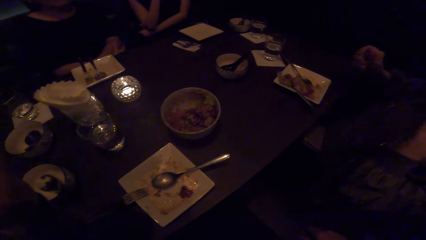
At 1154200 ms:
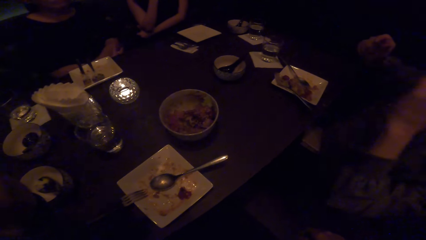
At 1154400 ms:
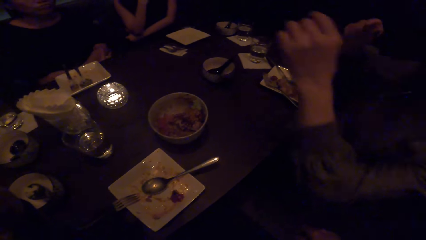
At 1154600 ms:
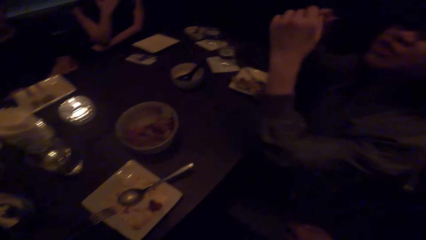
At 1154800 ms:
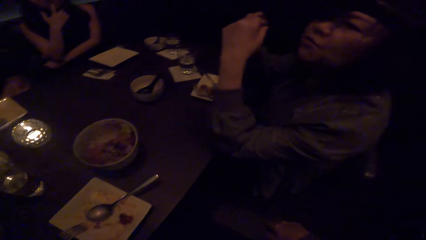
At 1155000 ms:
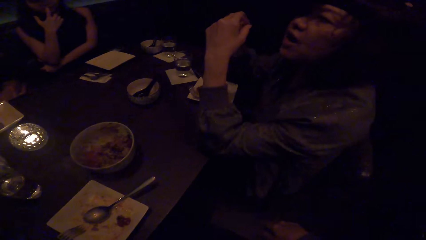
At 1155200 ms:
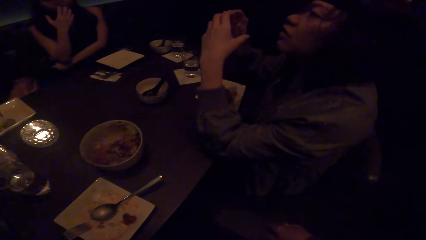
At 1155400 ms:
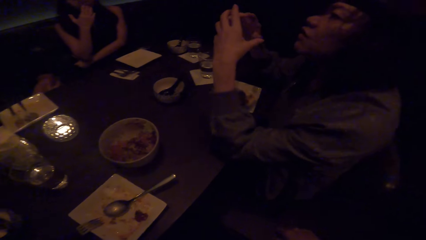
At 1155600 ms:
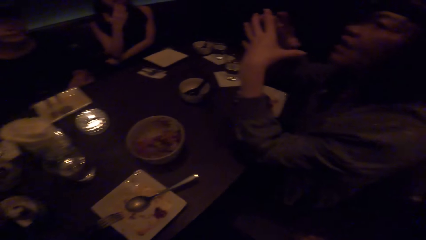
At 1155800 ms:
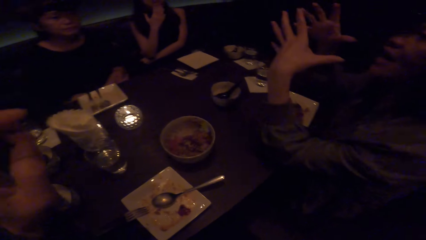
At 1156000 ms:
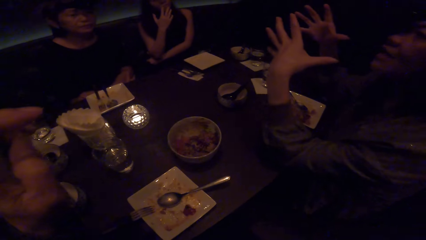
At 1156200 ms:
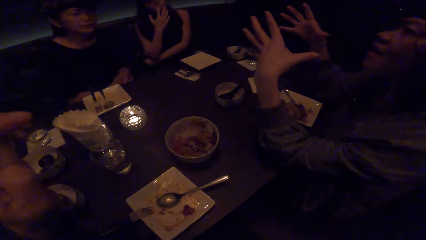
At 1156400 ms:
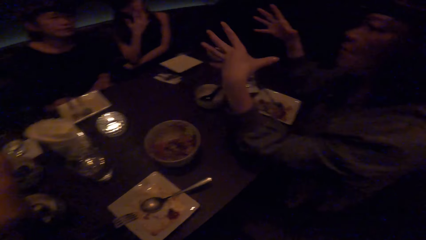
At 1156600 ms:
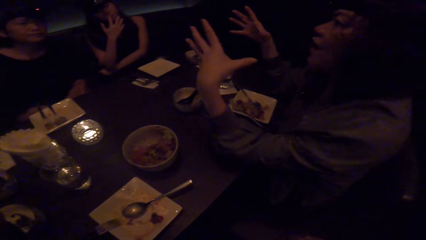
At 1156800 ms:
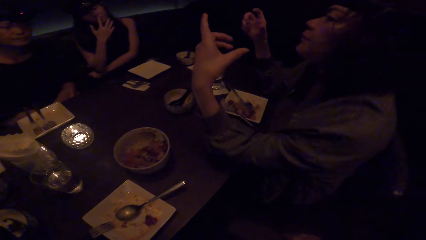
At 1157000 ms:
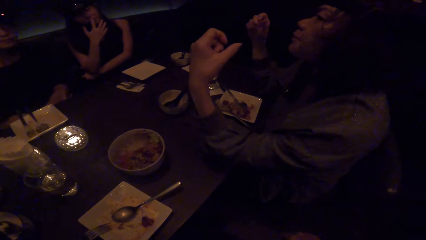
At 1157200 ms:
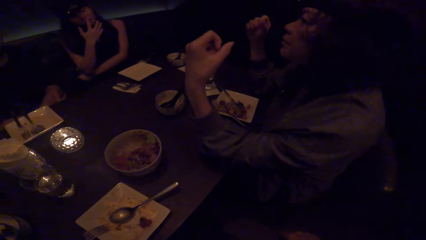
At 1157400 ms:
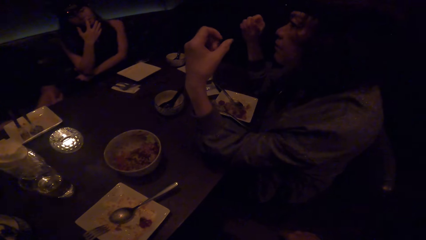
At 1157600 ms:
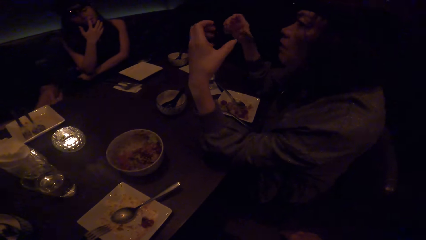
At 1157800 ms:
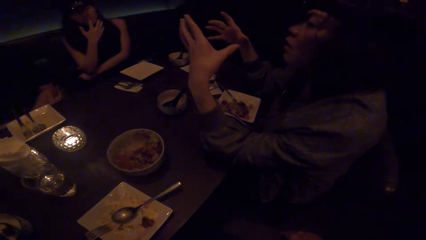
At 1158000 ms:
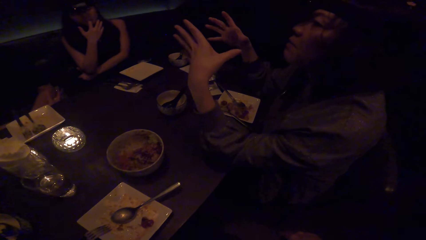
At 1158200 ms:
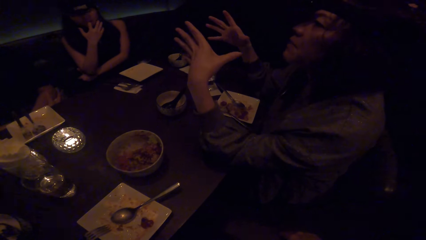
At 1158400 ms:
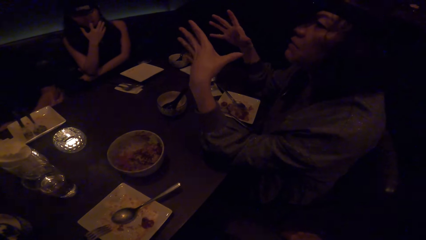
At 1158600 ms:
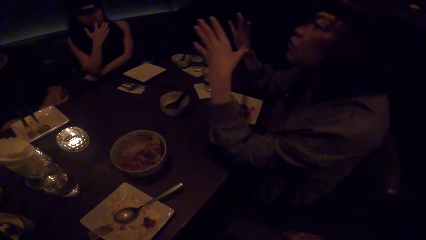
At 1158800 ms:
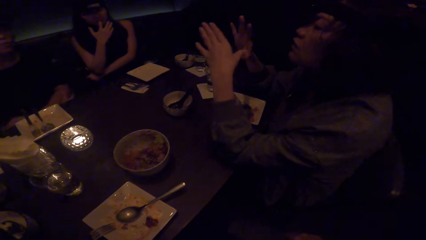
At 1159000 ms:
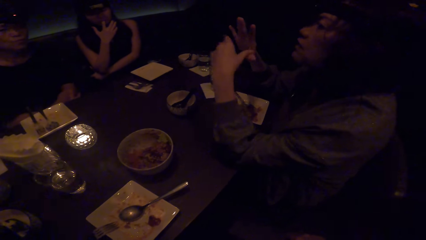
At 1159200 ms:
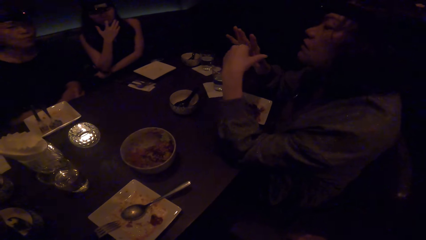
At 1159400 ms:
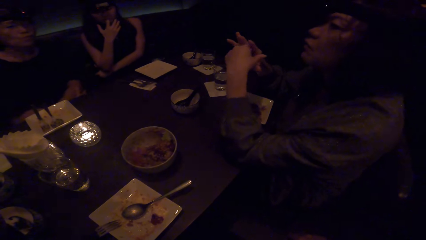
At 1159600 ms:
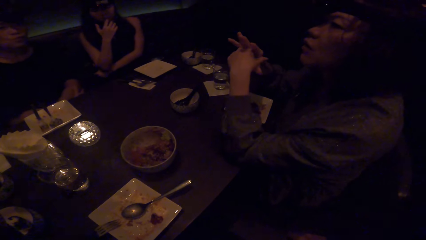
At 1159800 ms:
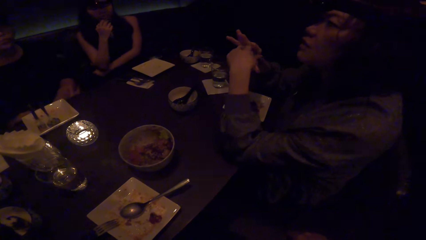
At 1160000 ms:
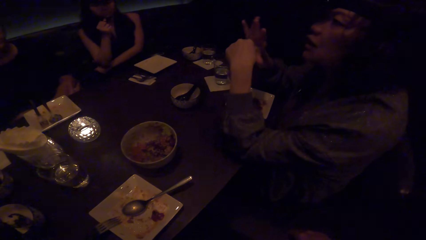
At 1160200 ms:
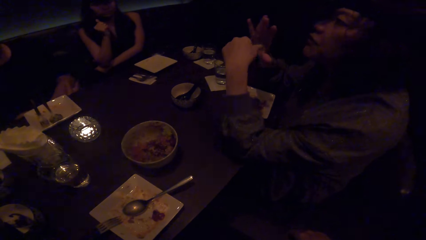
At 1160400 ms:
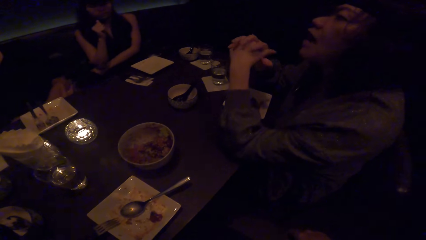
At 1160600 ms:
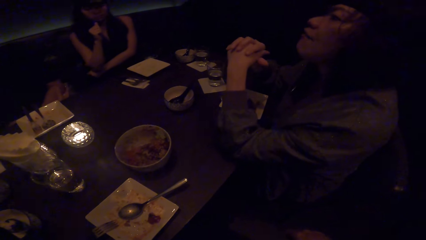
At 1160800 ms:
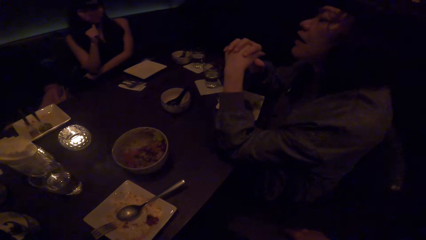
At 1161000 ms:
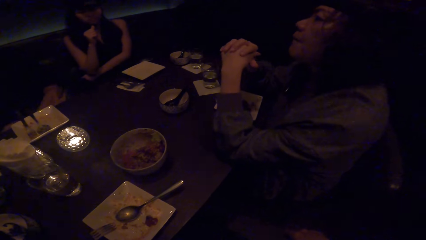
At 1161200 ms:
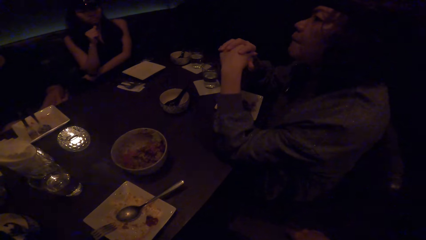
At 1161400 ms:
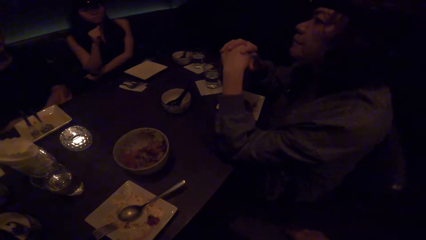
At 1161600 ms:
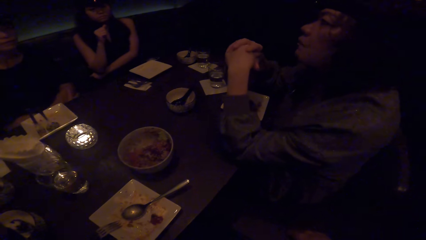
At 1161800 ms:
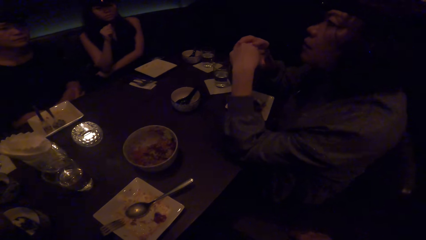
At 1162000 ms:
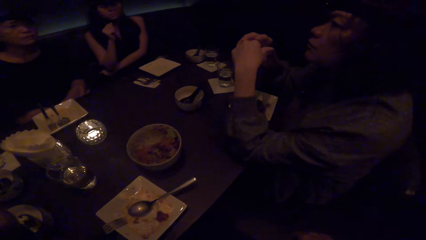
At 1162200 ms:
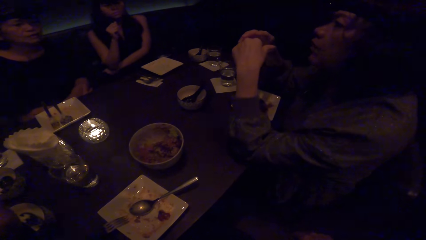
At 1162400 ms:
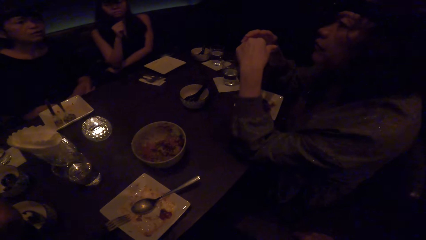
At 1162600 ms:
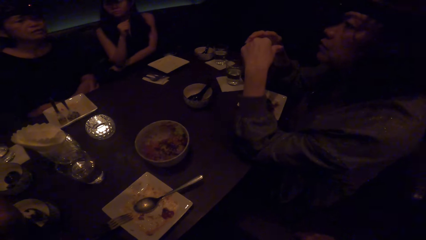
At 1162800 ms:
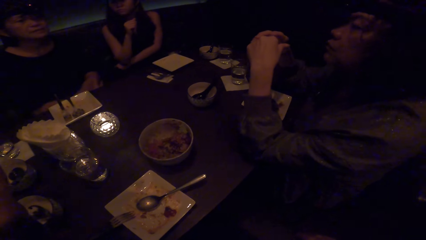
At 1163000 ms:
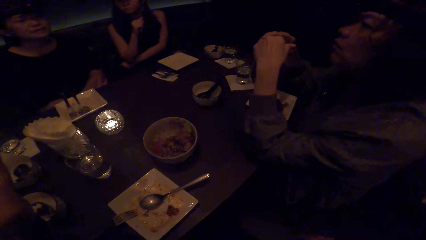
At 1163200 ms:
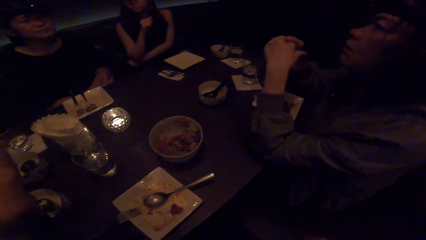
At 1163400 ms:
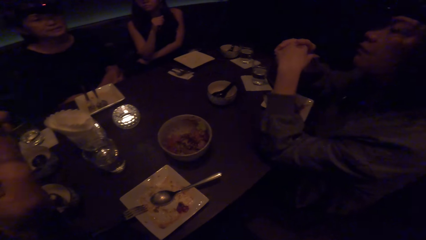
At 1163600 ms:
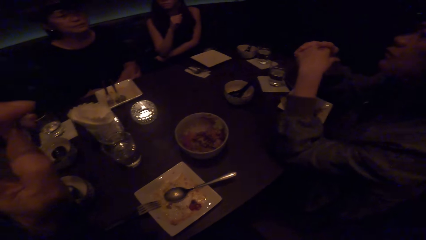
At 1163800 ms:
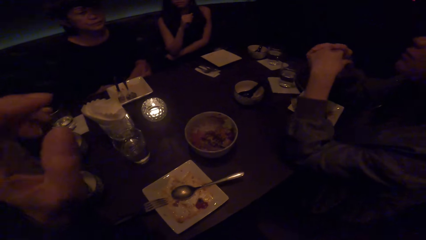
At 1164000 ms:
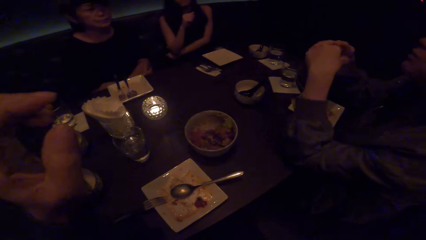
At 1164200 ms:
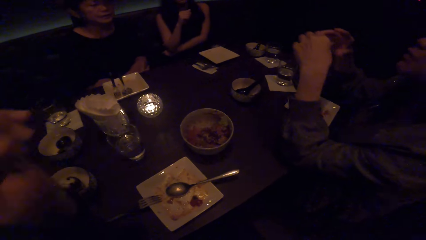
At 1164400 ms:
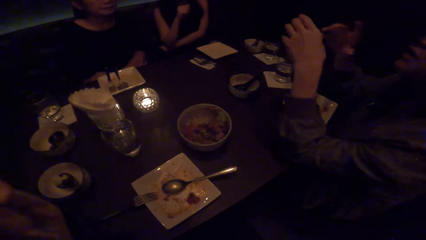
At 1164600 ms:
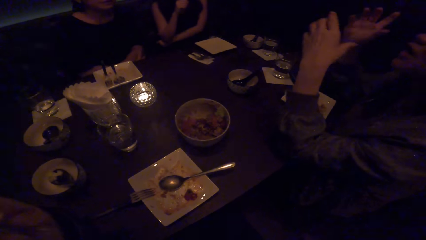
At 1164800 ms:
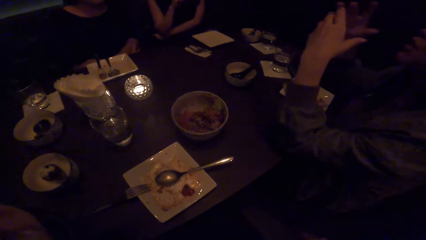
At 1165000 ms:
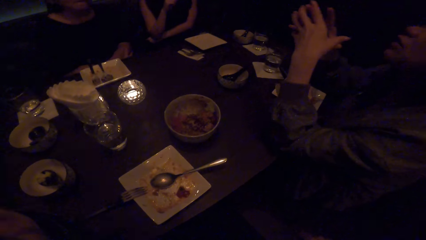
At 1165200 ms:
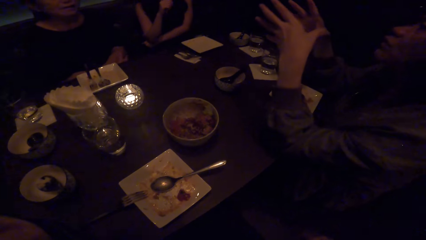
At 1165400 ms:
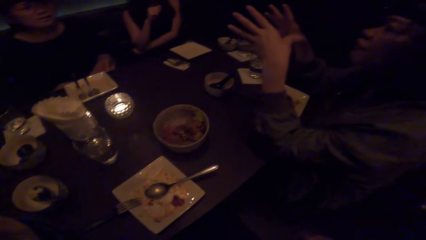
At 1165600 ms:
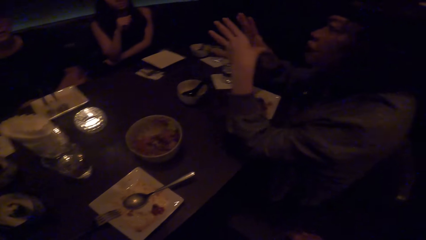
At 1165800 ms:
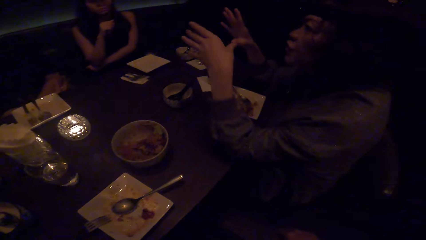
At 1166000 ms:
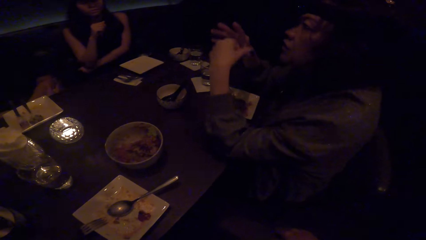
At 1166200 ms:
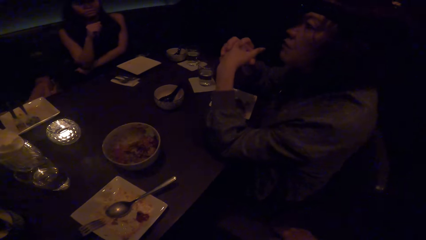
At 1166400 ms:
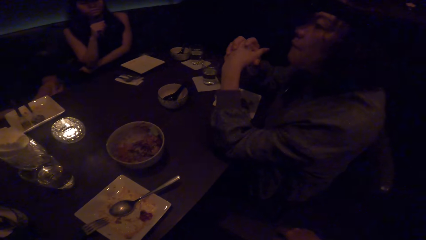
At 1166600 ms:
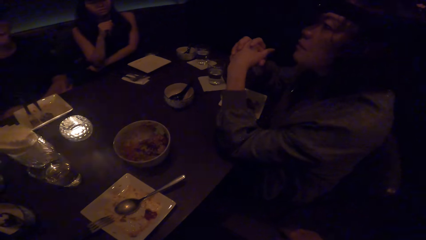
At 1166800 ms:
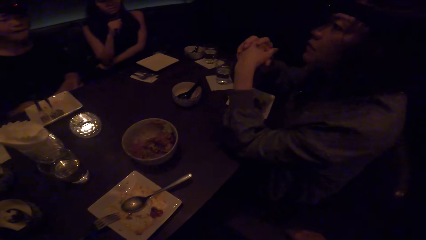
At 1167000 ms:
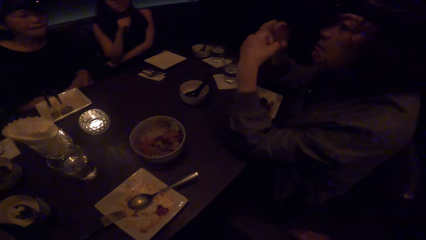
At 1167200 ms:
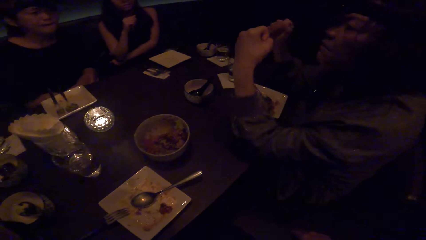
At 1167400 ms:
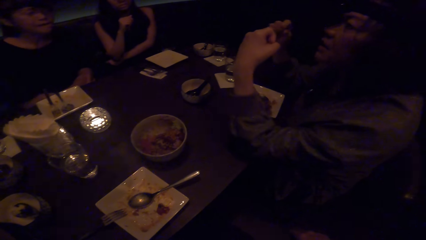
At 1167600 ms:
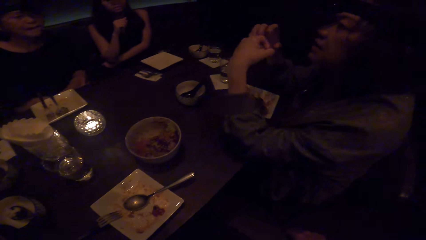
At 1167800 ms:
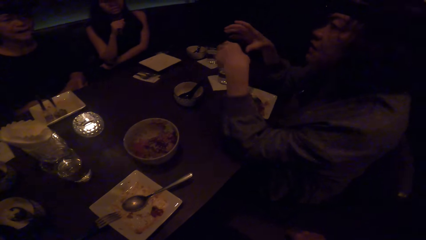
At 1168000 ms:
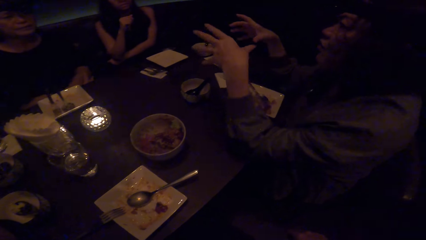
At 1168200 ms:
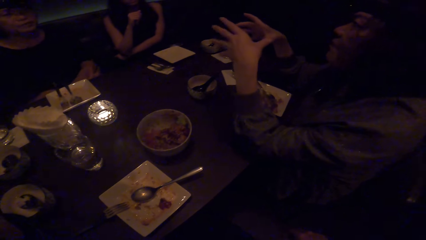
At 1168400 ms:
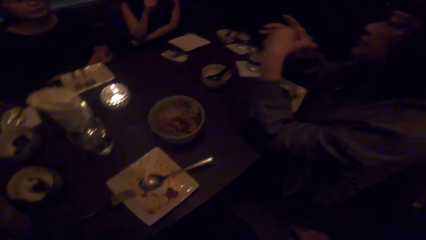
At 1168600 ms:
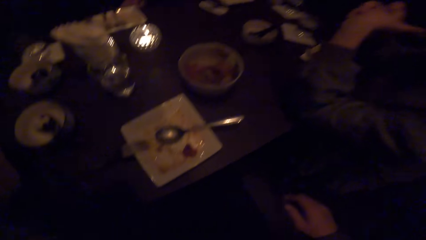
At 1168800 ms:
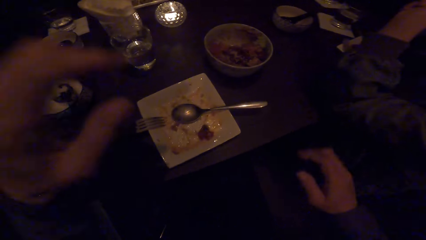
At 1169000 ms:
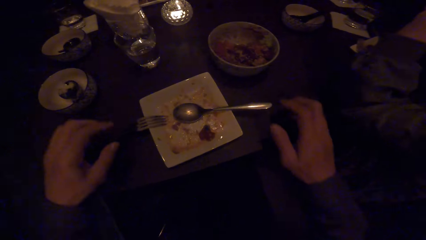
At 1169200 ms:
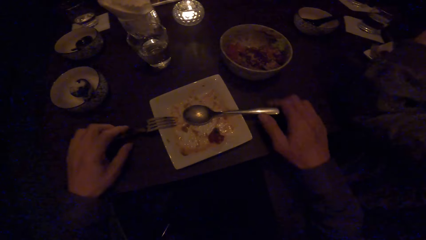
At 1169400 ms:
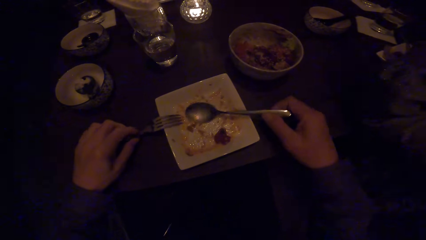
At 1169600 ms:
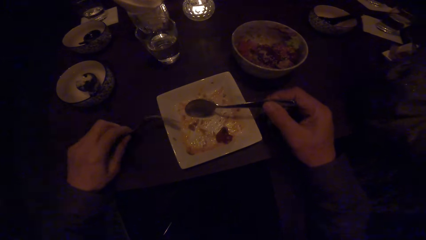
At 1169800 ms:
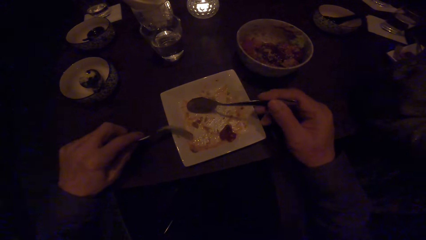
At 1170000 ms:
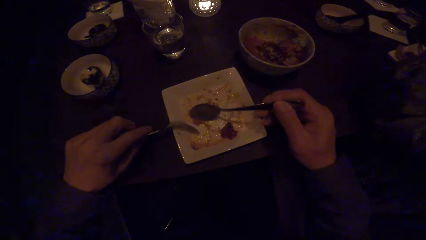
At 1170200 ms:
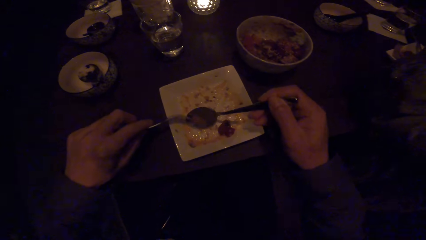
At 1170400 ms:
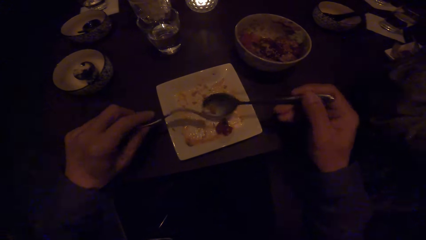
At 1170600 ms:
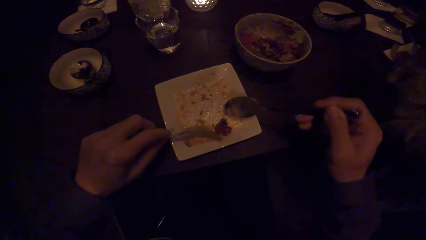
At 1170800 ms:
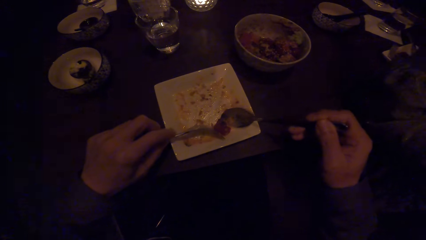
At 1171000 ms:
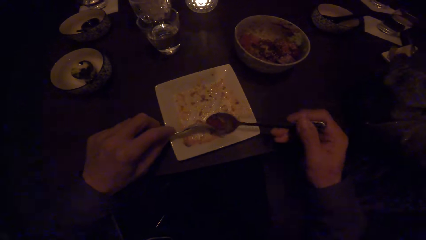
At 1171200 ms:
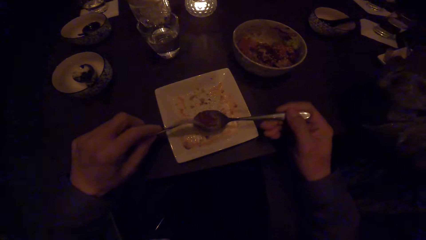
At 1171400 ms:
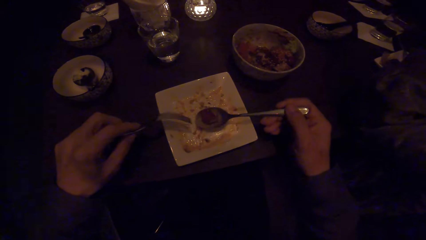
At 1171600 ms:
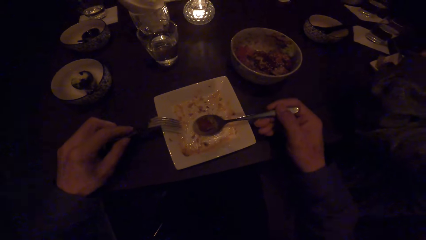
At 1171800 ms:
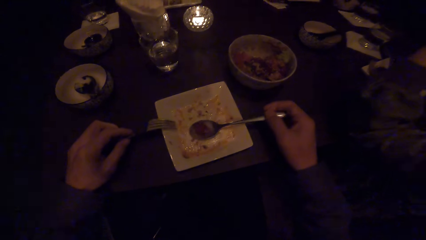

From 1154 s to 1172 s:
The camera wearer looks at a woman. They pick up the spoon and fork. They scoop the food with the spoon and fork.
